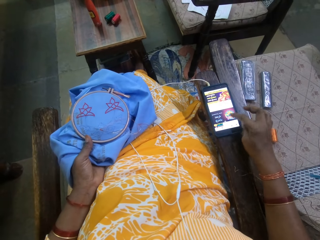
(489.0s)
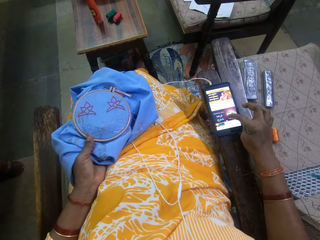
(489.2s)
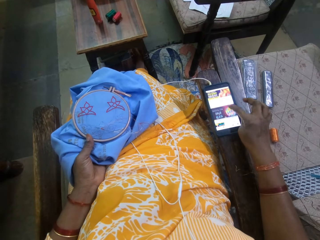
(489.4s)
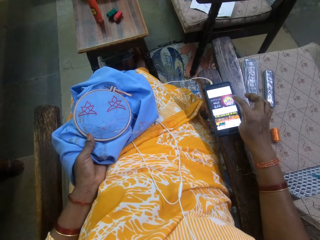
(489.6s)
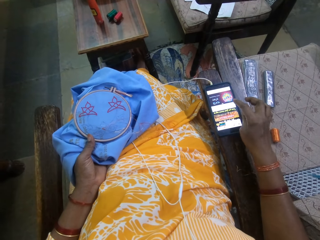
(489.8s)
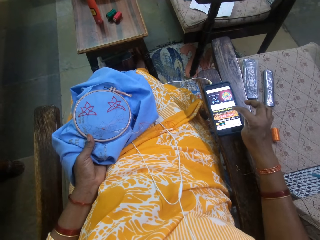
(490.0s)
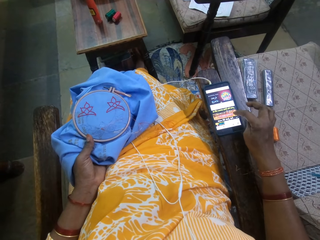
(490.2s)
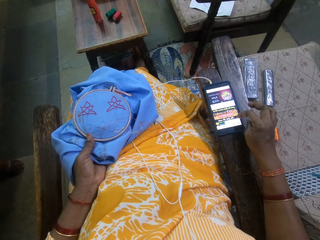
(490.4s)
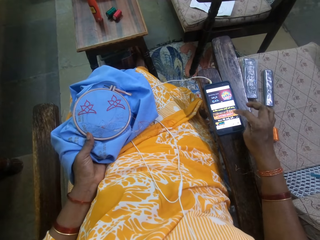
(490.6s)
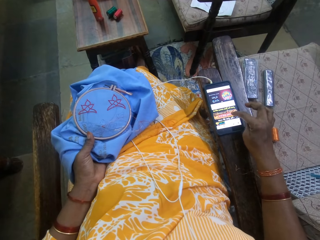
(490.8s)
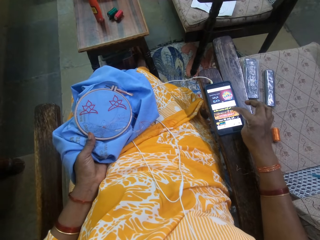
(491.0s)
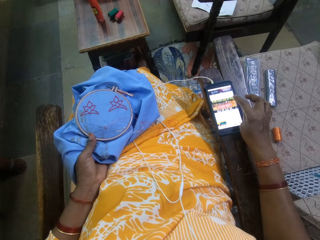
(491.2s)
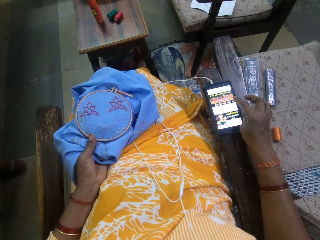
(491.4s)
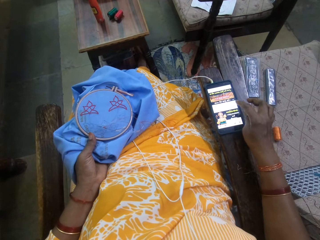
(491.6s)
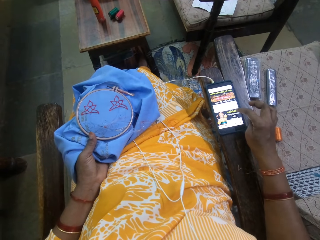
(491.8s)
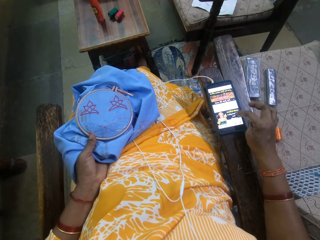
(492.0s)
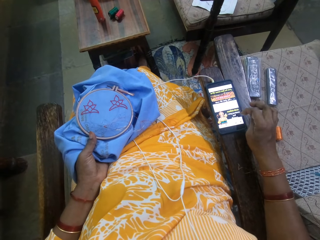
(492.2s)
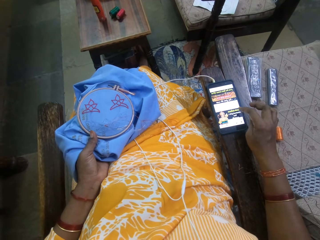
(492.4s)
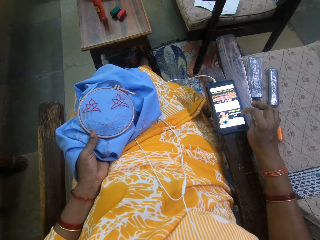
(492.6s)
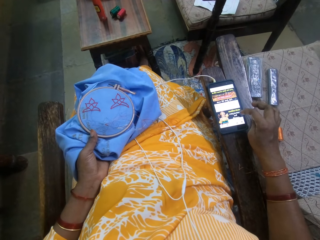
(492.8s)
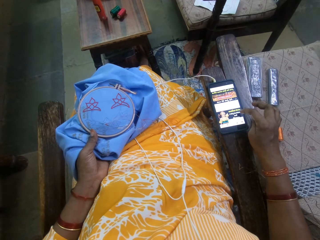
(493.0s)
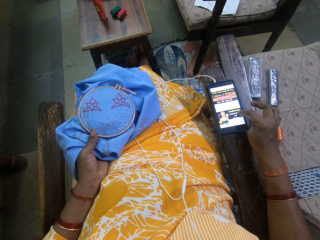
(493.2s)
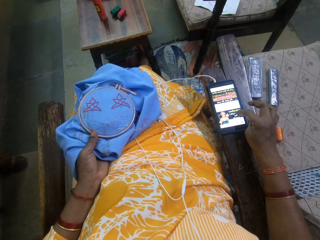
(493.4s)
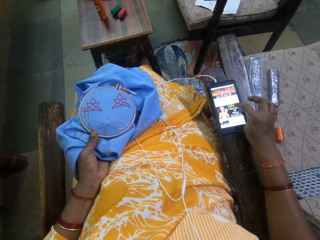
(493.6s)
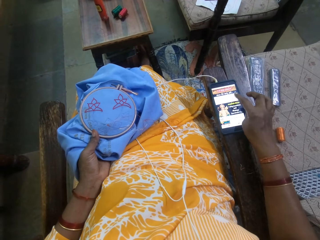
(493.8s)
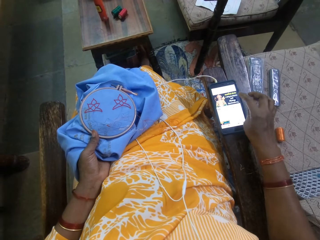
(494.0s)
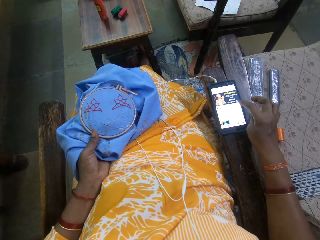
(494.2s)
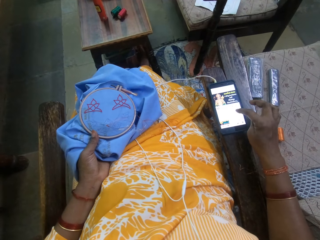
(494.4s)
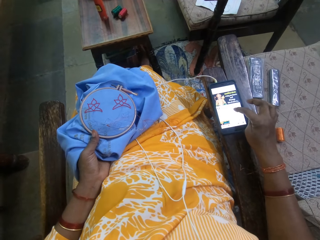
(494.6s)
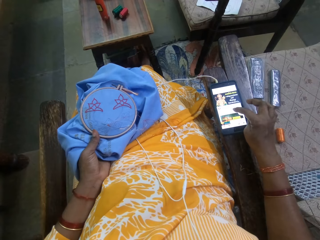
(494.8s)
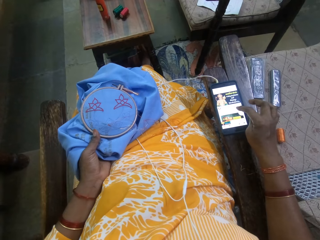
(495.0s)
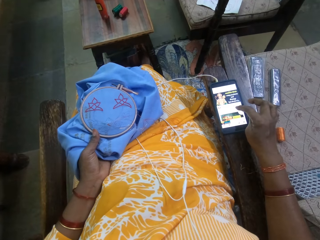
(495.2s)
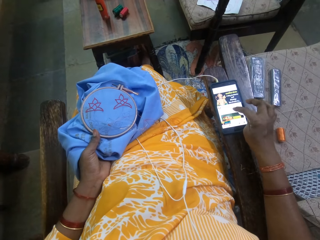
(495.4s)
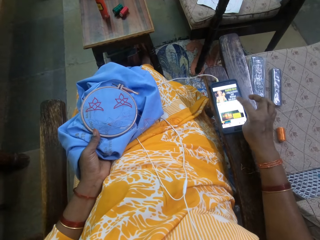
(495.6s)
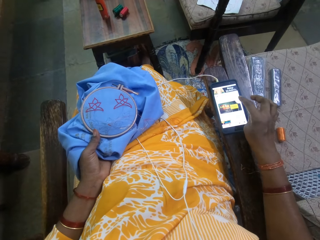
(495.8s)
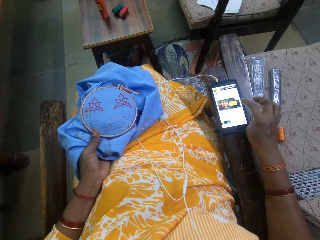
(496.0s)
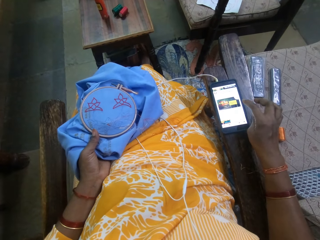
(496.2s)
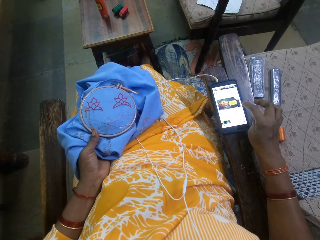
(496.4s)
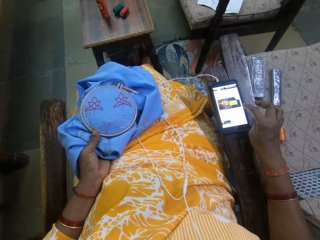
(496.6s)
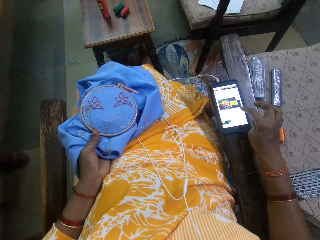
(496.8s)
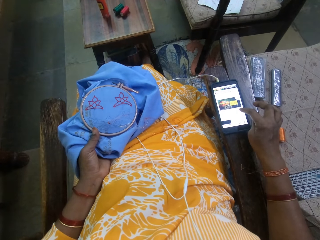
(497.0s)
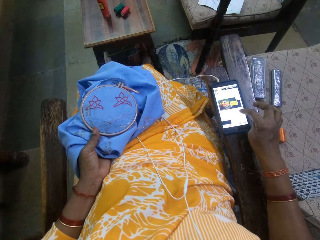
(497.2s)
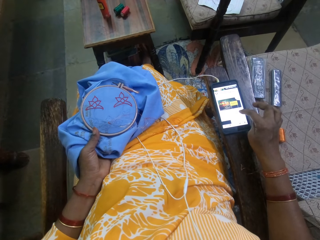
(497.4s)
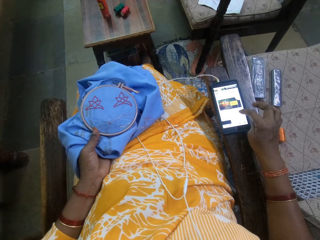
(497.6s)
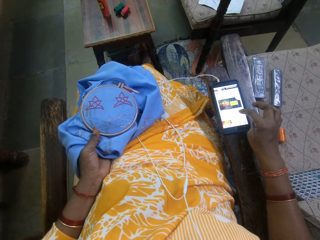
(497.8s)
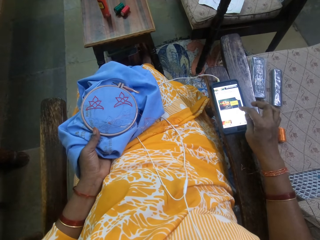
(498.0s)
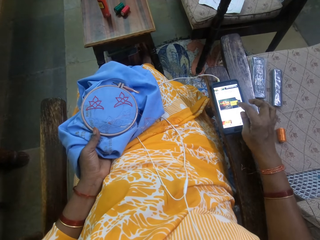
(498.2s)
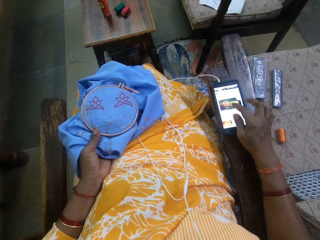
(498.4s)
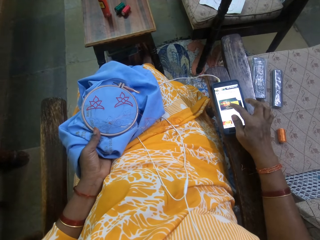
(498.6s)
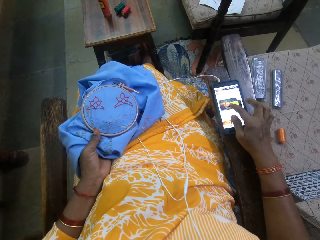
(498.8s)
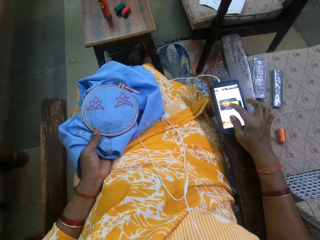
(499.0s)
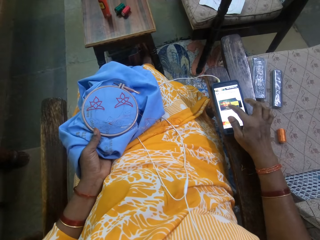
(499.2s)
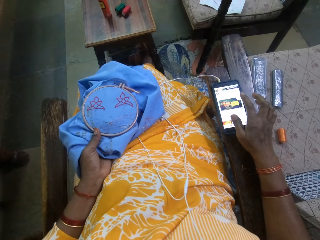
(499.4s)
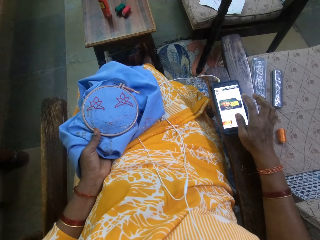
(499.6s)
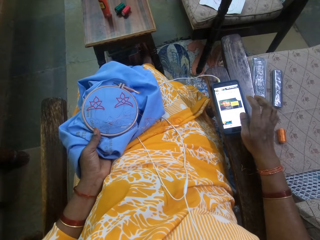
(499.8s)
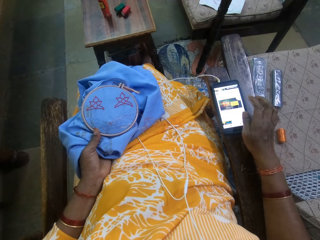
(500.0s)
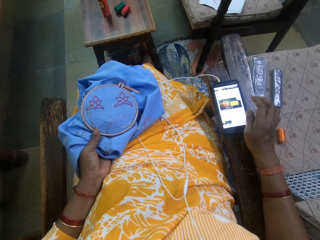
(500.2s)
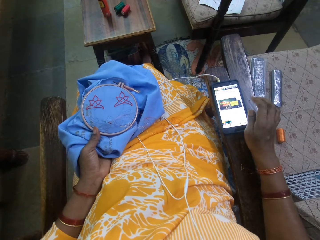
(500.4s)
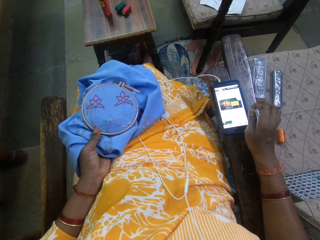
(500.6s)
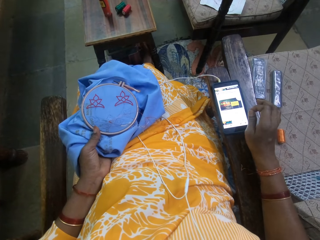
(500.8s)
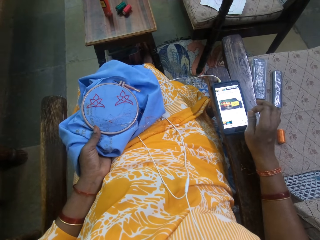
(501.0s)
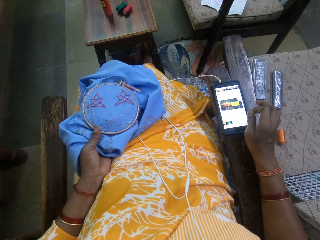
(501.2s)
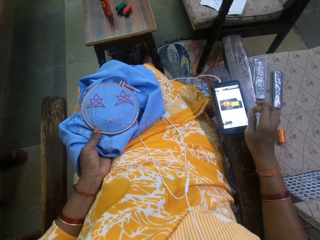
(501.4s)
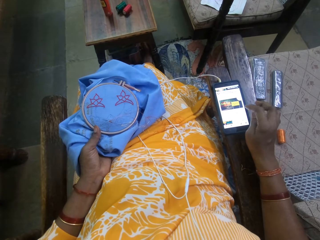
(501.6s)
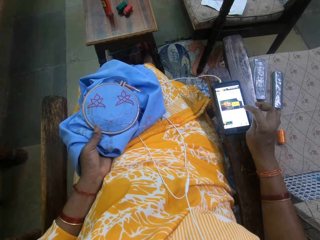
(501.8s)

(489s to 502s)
The camera wearer is browsing her phone. She operates the phone on the chair with her right hand.

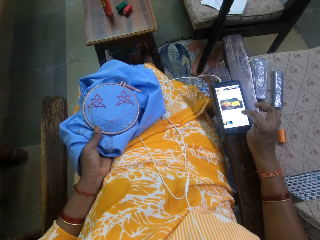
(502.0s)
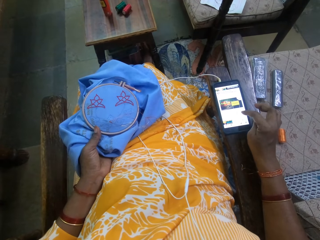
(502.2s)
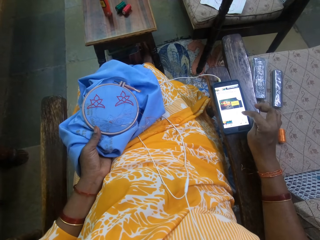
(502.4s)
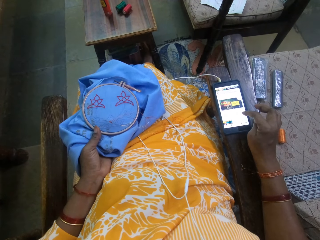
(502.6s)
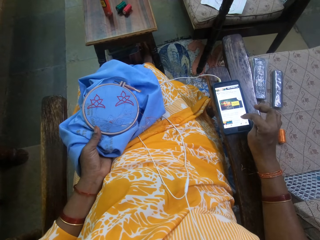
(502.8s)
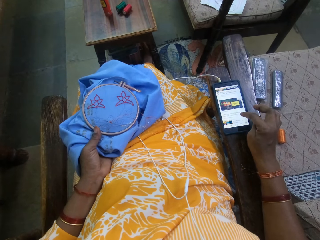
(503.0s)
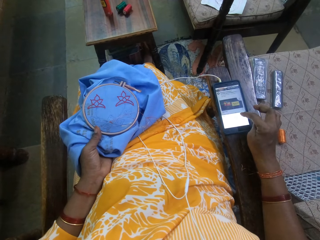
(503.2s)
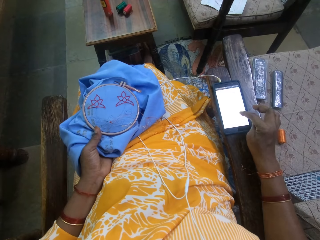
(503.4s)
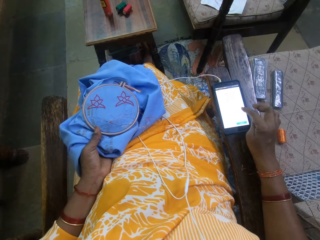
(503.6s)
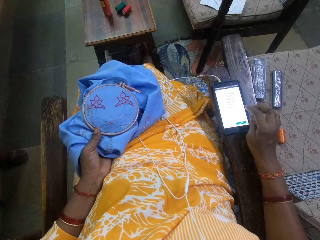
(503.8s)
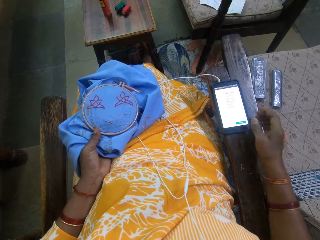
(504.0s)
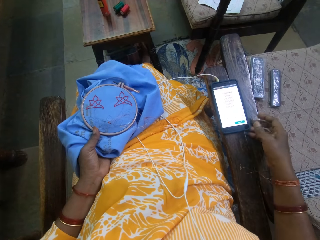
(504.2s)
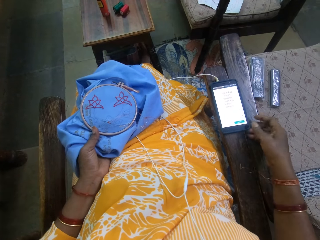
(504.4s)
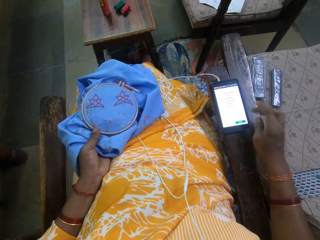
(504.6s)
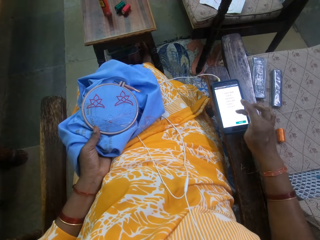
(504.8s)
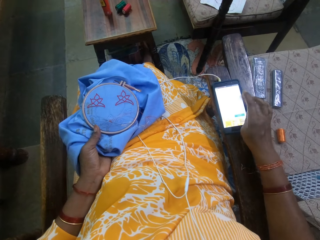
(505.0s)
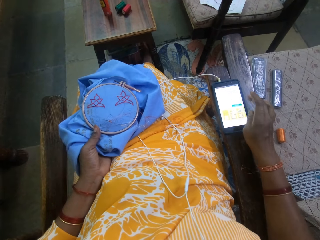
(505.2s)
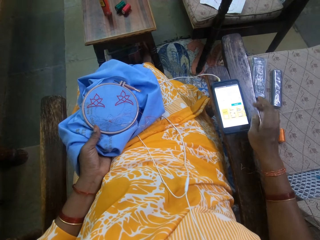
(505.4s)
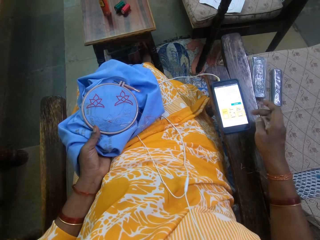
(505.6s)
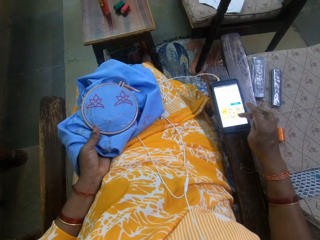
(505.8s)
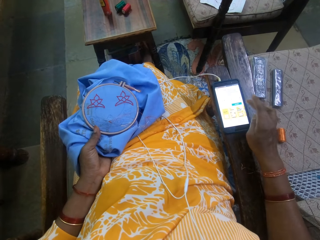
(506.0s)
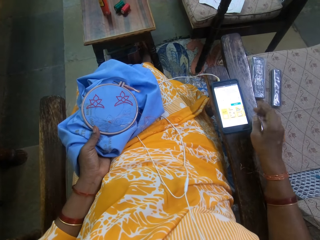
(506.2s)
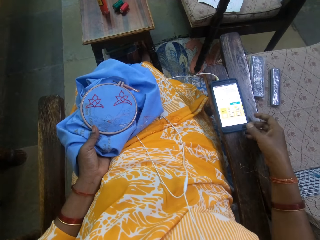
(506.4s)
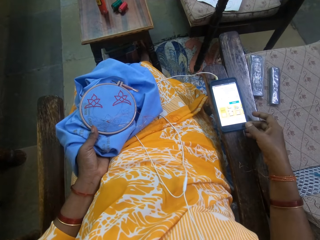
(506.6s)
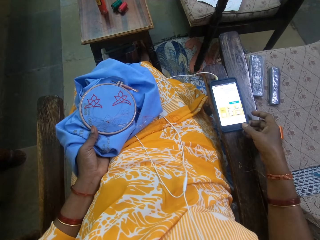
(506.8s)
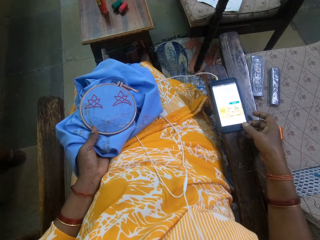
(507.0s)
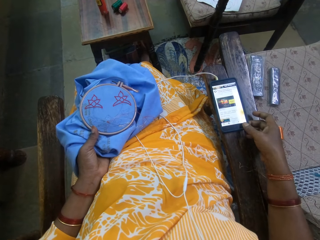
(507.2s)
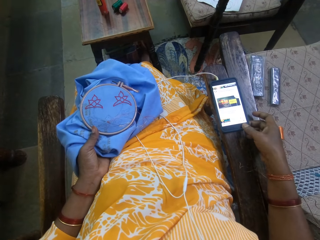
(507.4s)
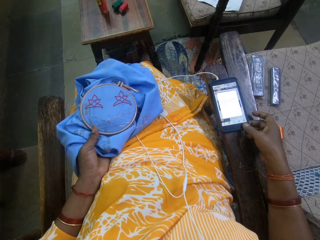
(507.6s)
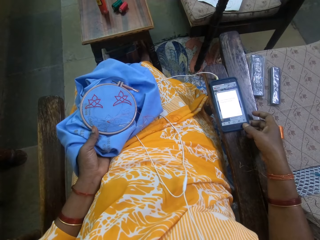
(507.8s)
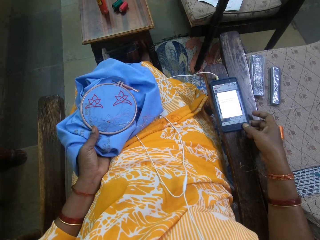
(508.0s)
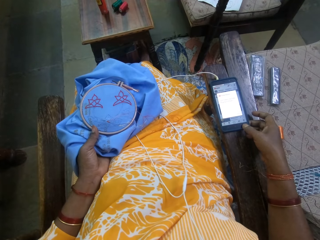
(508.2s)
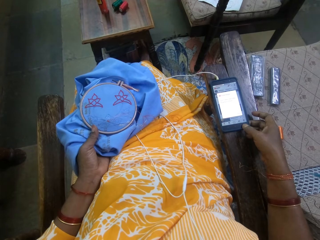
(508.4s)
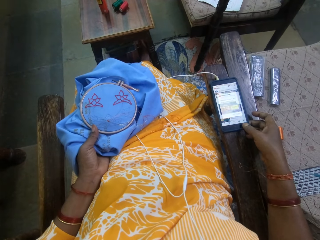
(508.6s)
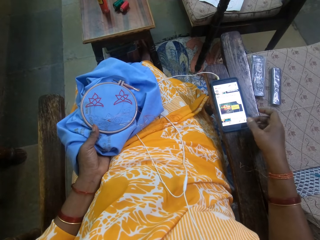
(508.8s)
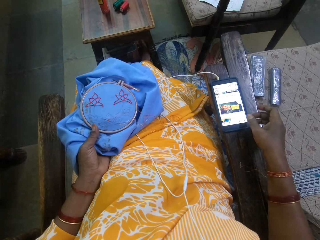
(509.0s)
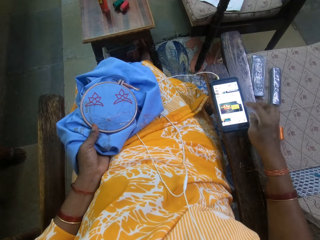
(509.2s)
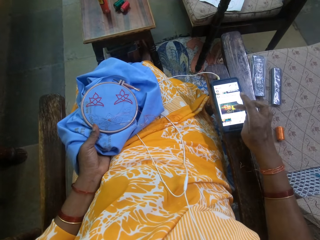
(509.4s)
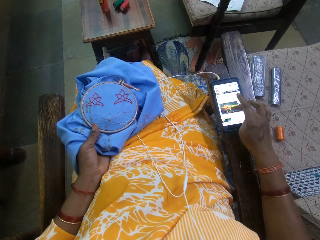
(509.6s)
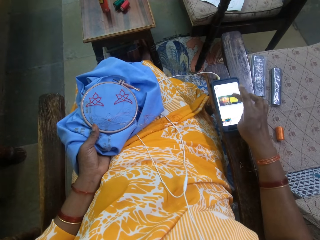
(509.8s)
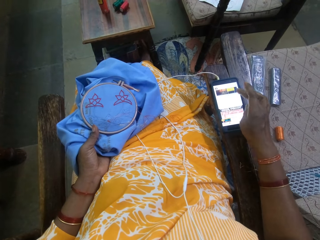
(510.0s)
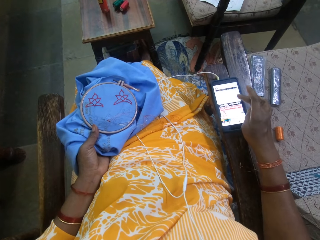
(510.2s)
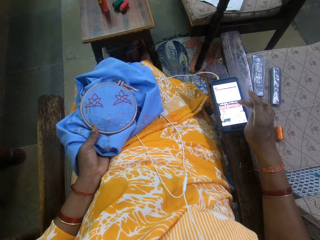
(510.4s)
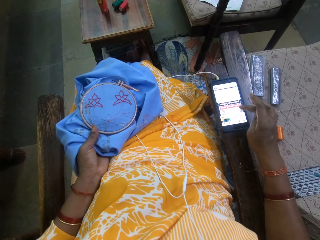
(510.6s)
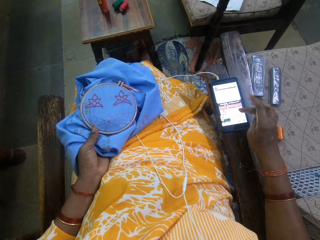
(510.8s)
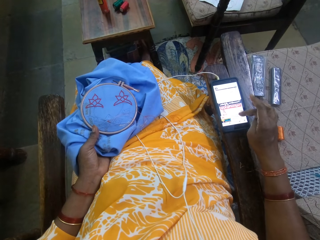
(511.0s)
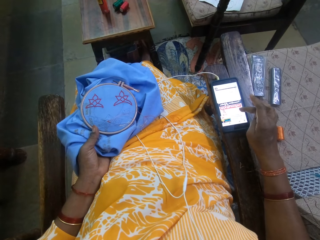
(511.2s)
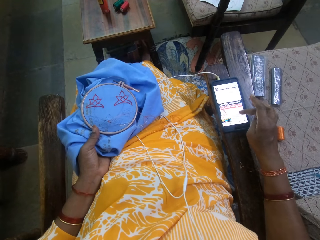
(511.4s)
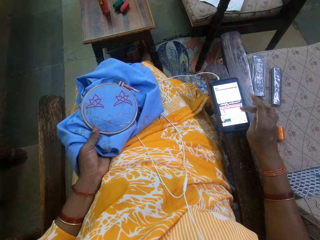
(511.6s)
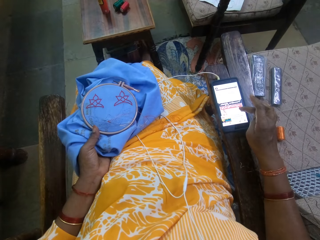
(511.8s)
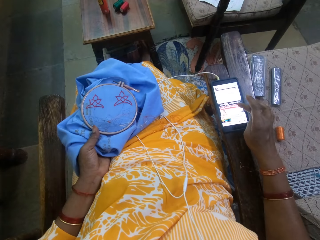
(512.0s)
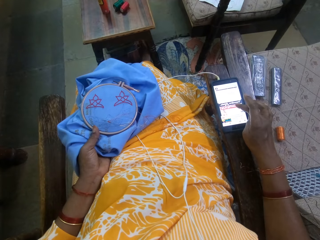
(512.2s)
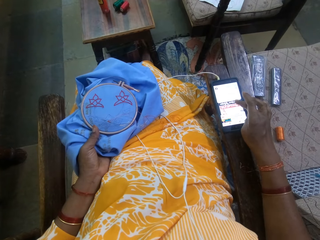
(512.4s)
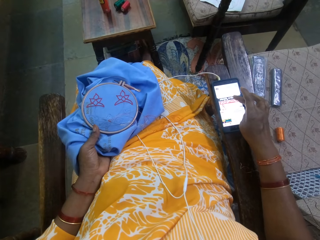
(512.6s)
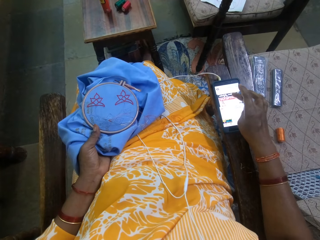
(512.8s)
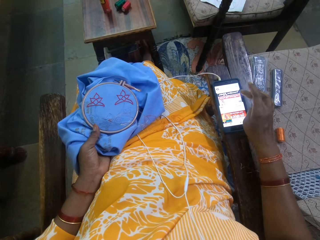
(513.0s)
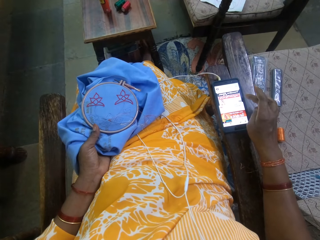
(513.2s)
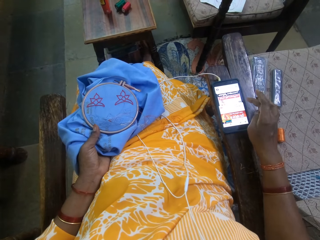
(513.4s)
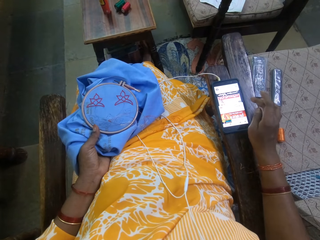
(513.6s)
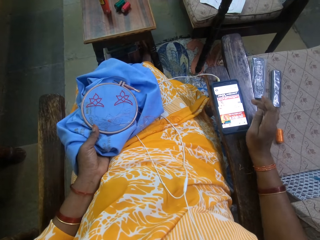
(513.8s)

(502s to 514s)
The camera wearer operates the phone on the chair with her right hand. She operates the phone again.
